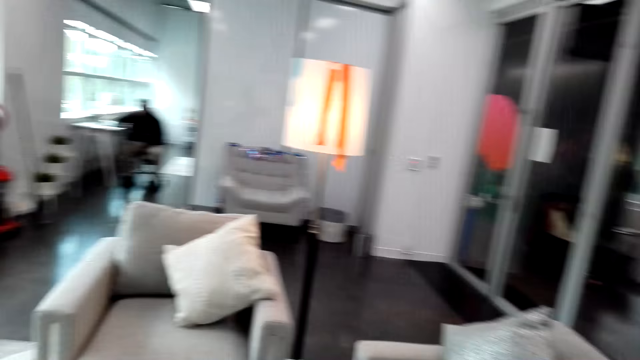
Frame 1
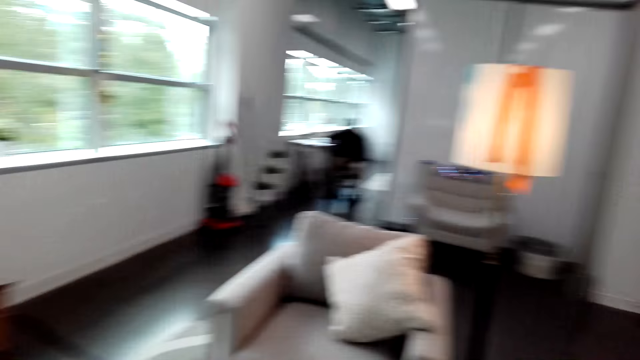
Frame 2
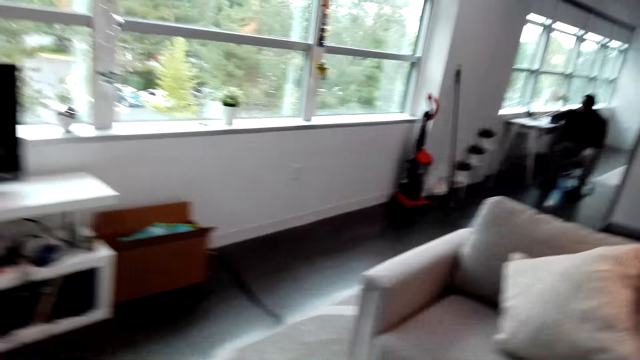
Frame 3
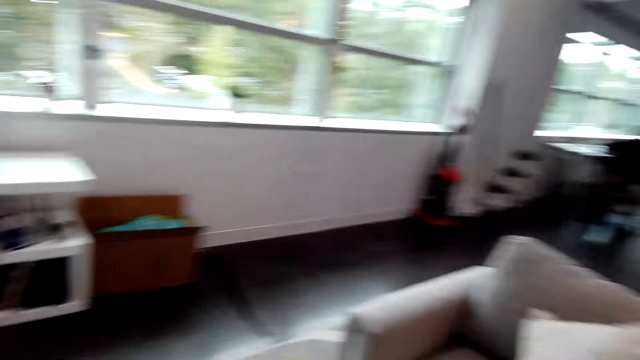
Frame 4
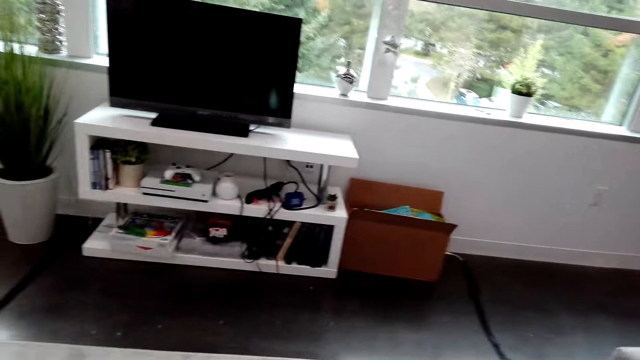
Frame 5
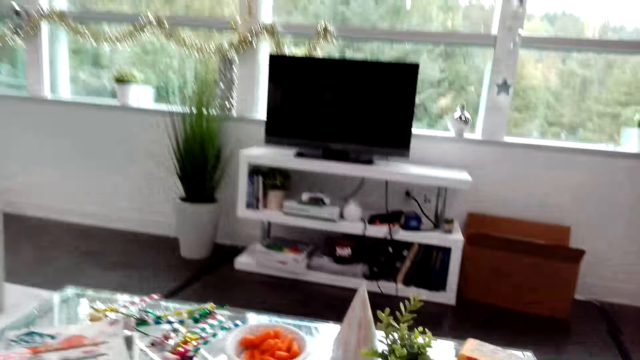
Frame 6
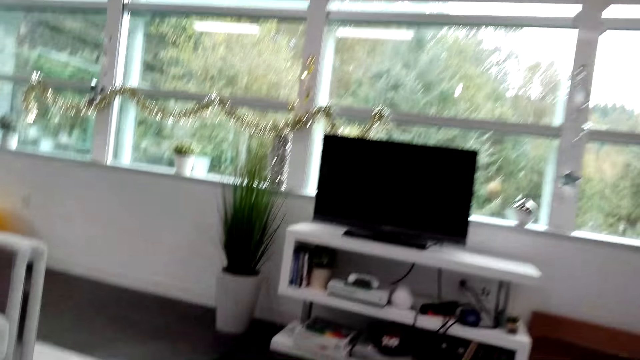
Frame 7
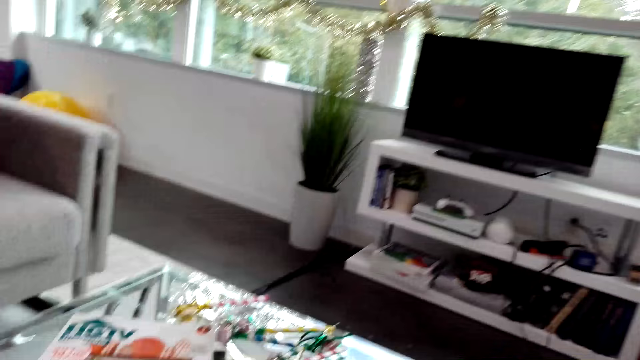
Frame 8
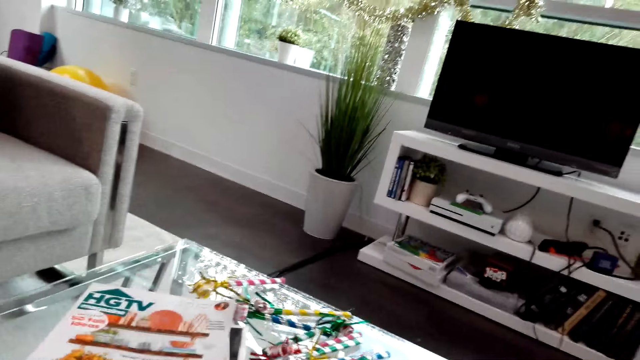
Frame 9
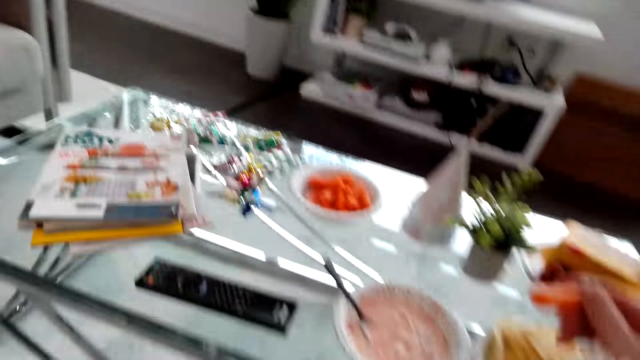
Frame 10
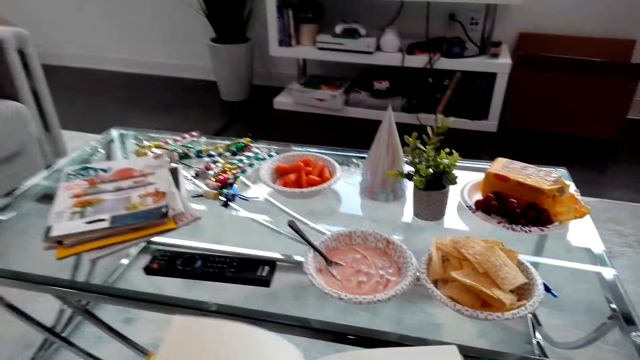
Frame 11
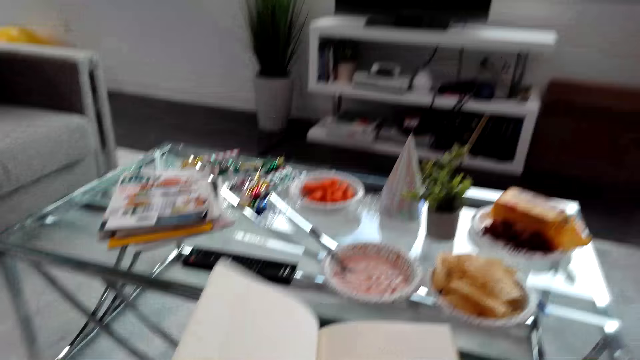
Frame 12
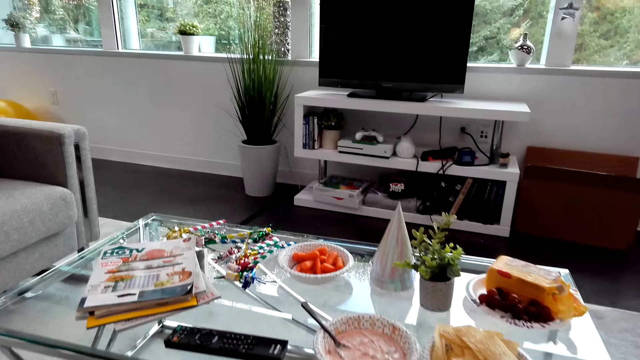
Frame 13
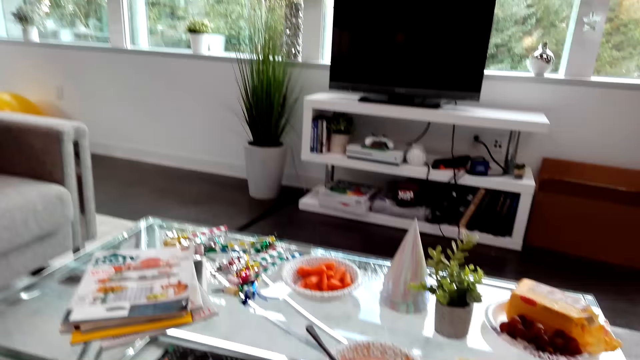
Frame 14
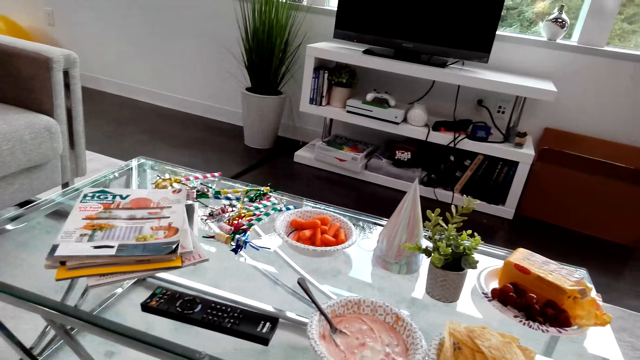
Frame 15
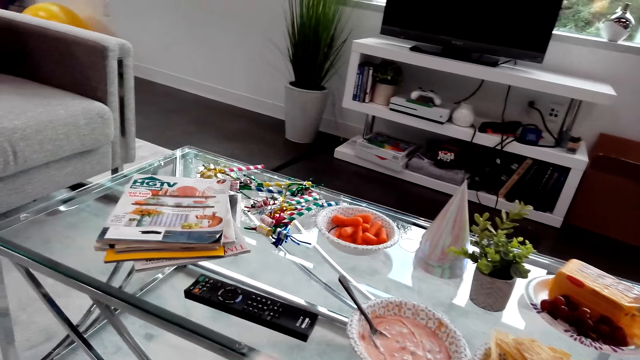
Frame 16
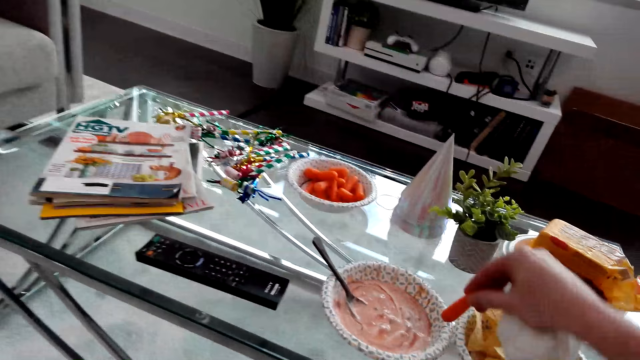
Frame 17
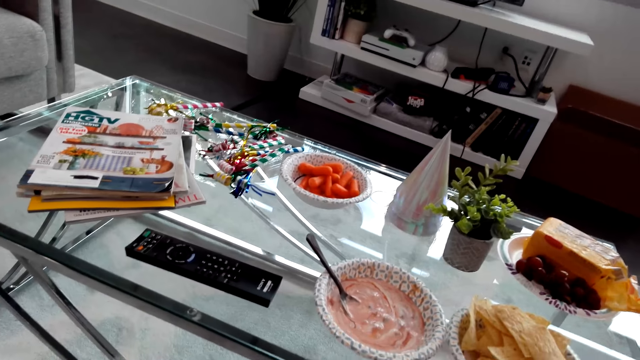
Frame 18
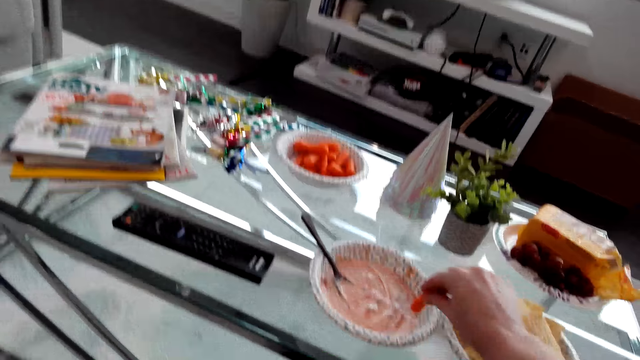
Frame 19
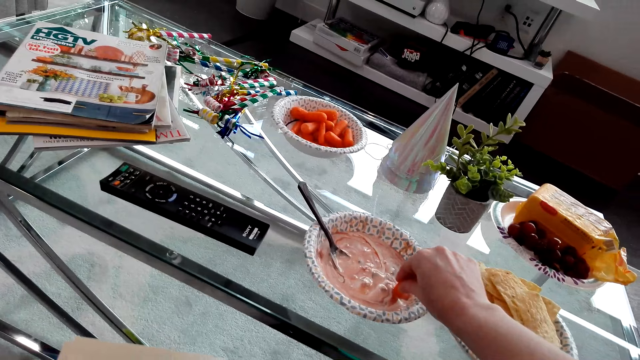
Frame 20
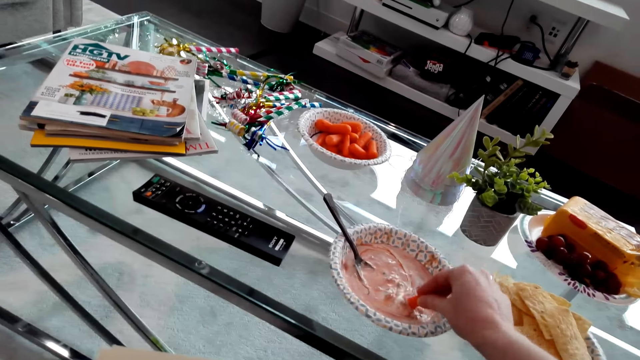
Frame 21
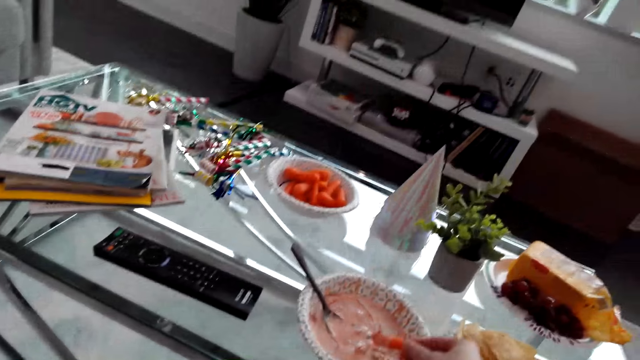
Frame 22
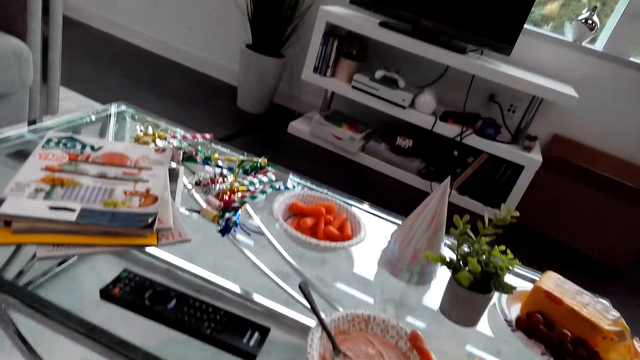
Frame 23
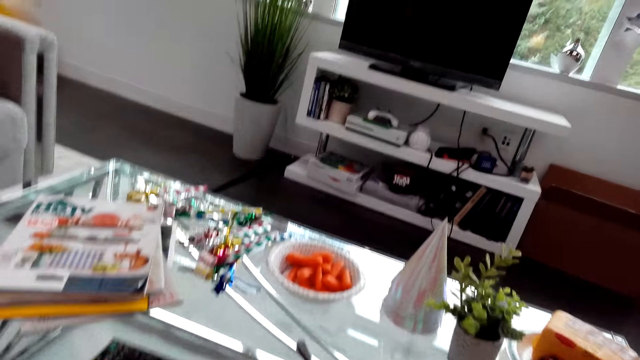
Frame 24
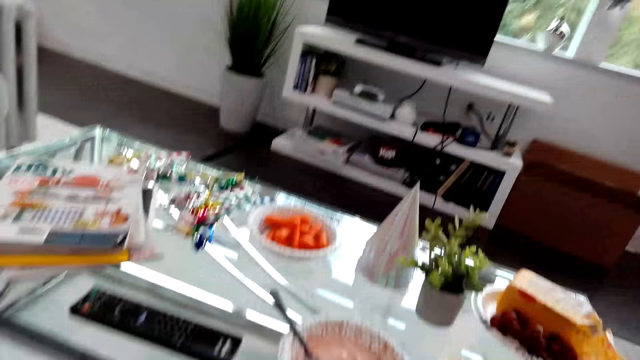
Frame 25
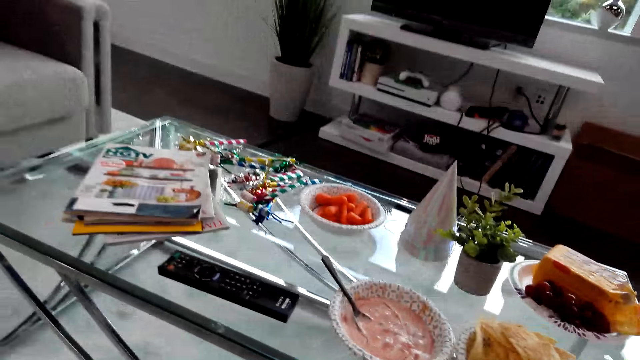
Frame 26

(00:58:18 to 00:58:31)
The camera wearer turns around. They open the book. They peruse the book. They eat the food and dip something in the sauce.

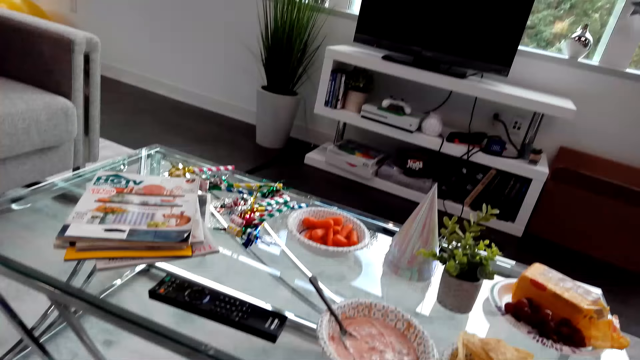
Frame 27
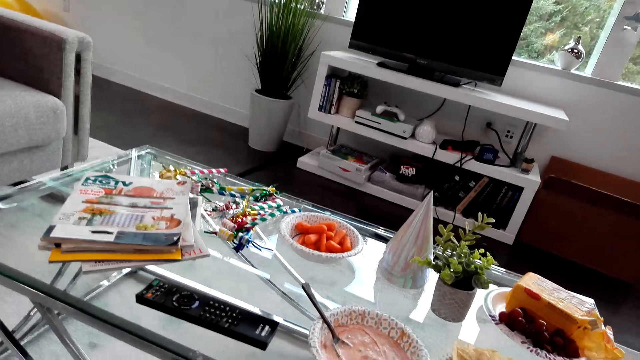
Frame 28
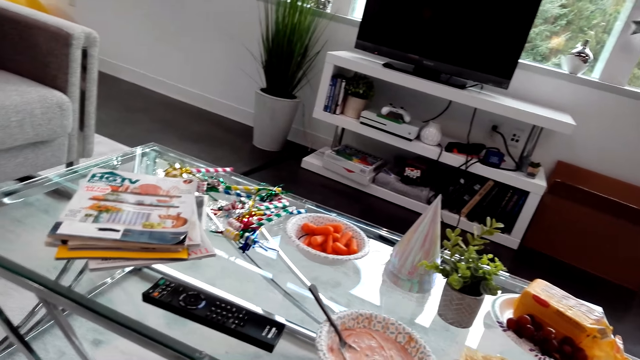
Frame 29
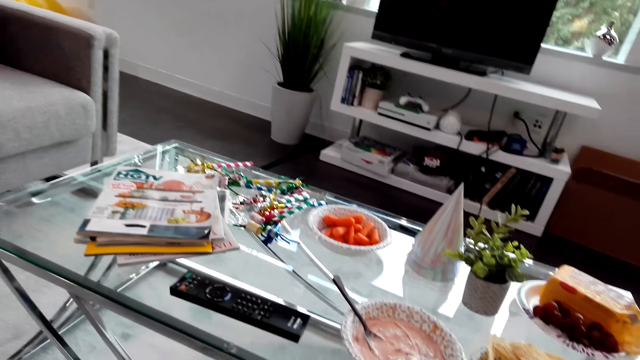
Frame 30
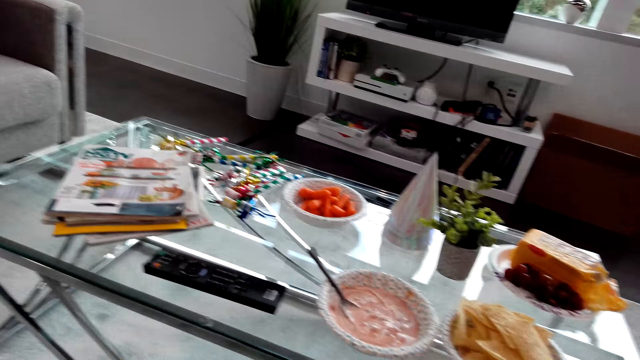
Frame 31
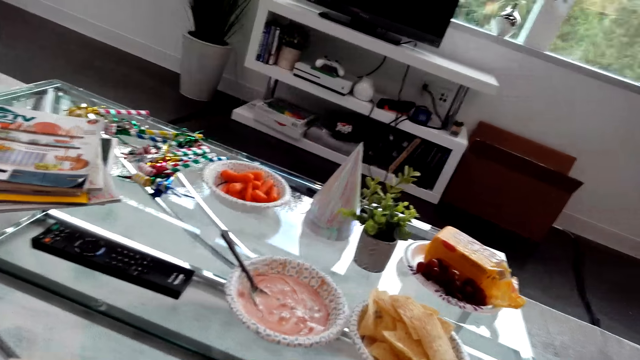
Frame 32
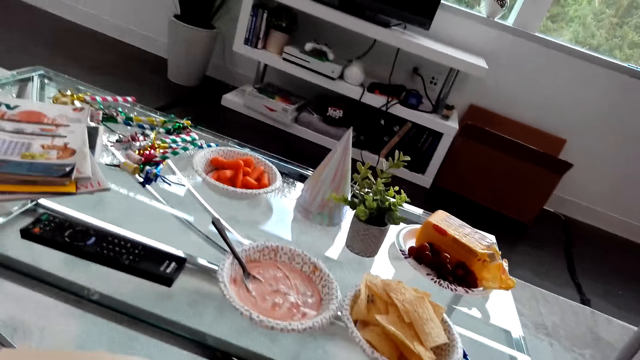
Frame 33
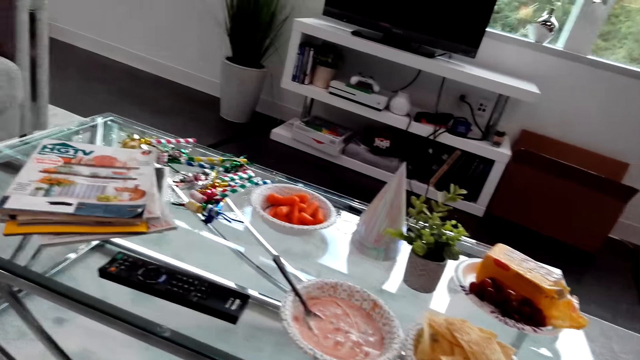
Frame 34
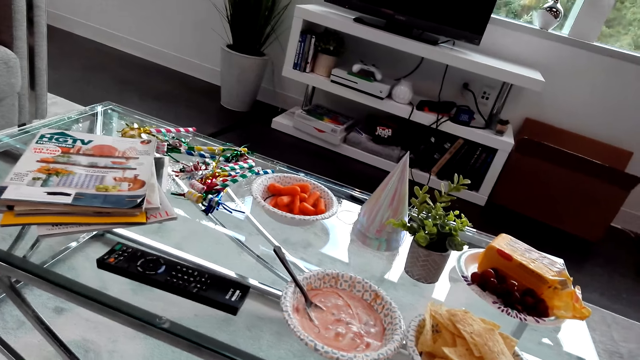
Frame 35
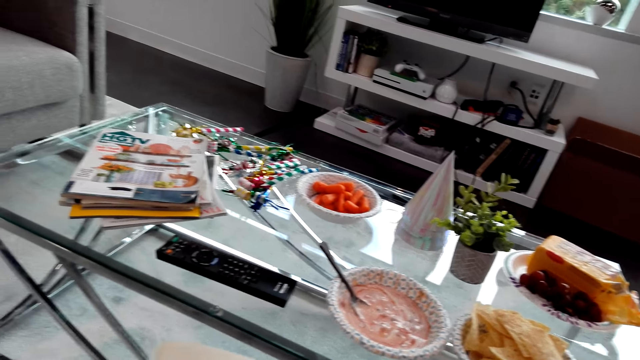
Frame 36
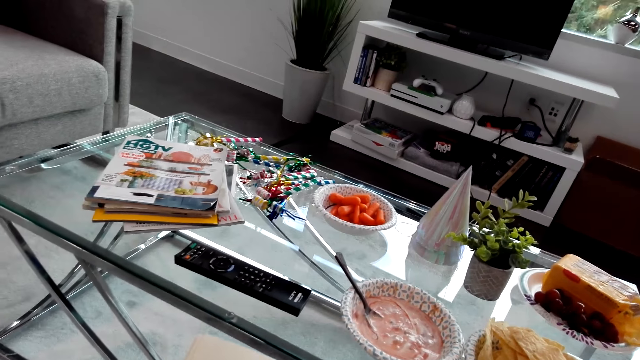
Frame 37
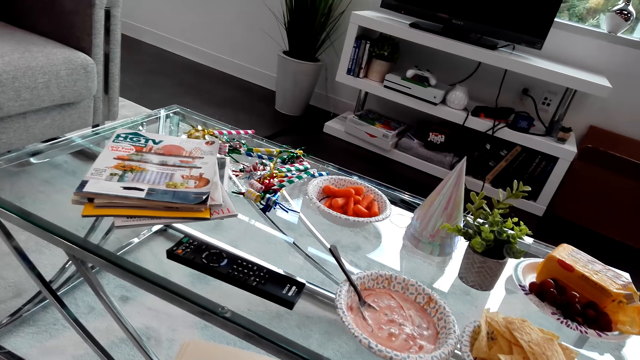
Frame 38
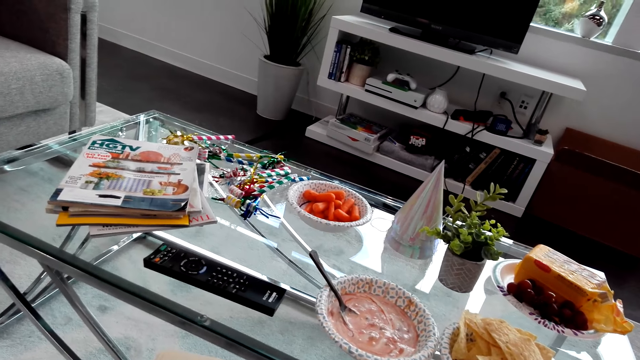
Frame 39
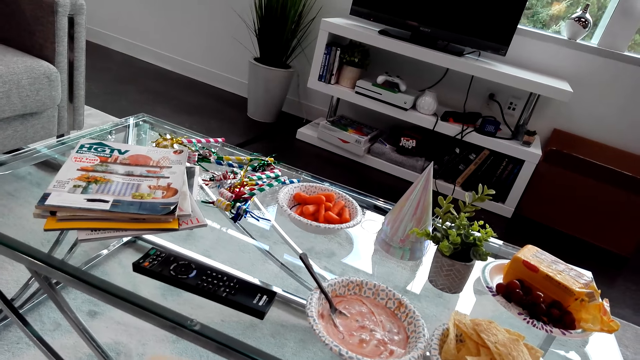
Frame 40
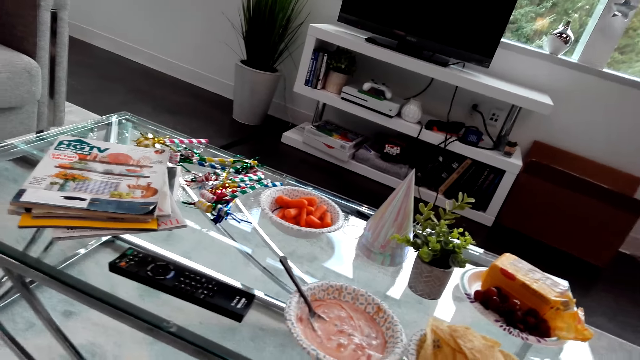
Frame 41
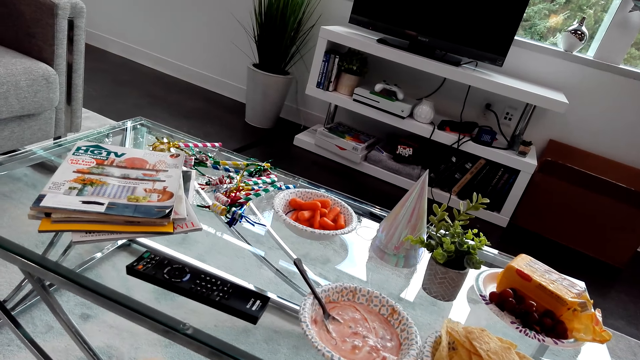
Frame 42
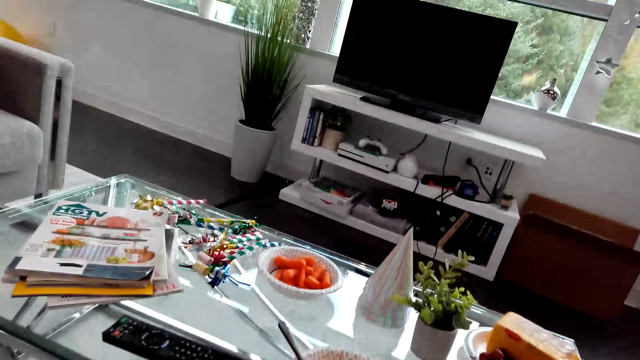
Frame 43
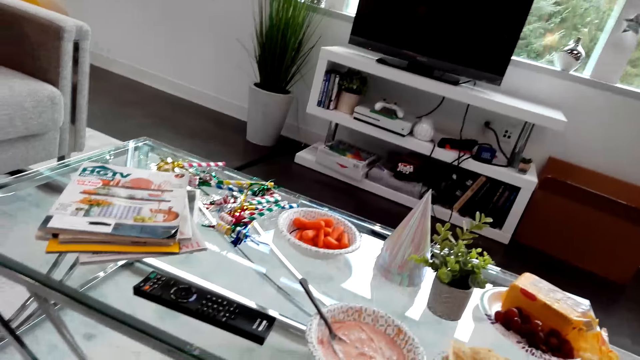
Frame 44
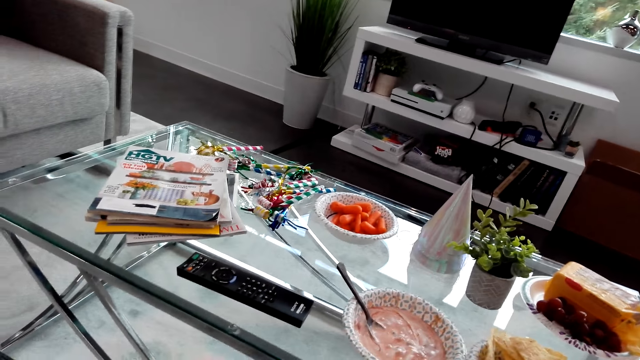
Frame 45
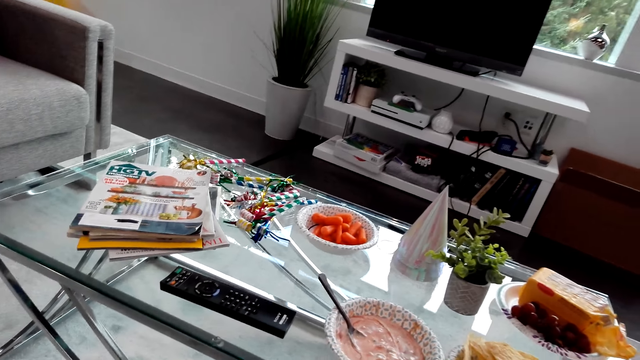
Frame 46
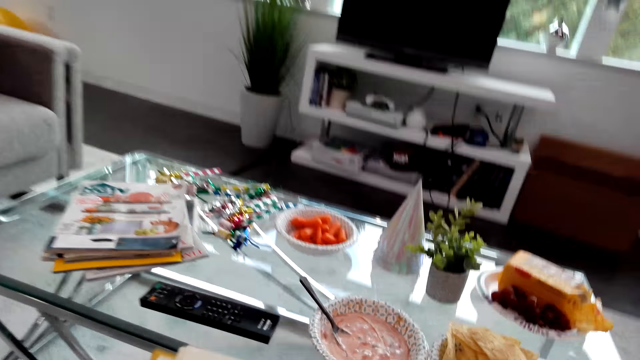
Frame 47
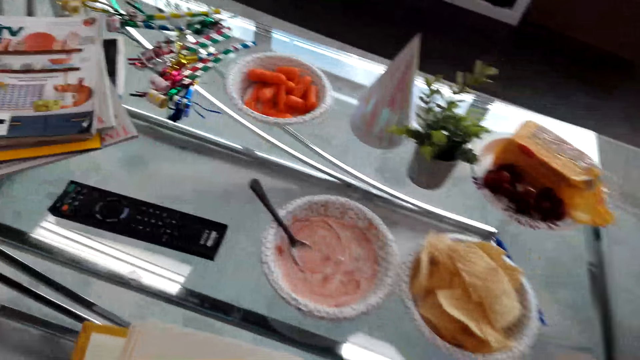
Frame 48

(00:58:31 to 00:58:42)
The camera wearer eats something. They look around. They eat something.
